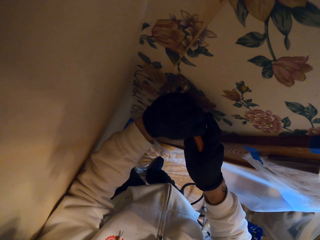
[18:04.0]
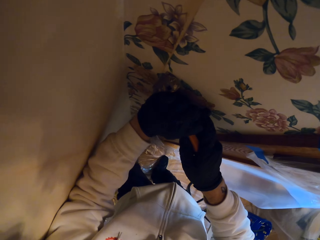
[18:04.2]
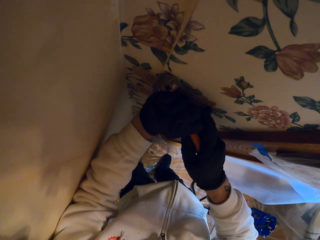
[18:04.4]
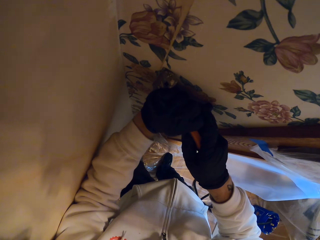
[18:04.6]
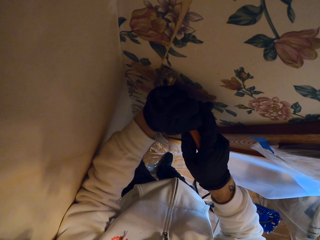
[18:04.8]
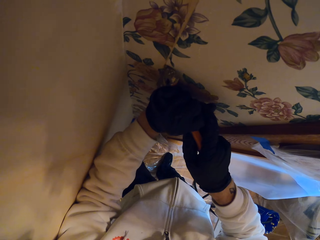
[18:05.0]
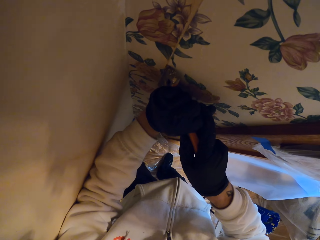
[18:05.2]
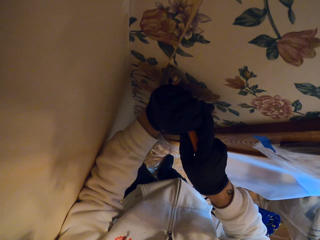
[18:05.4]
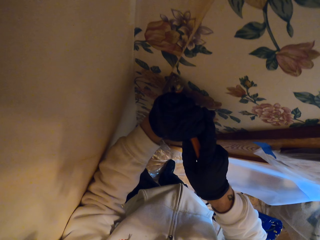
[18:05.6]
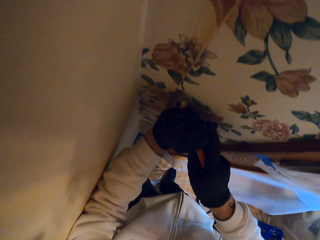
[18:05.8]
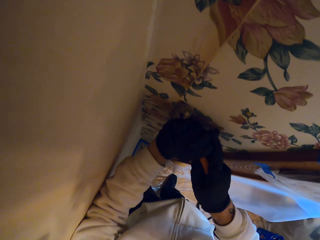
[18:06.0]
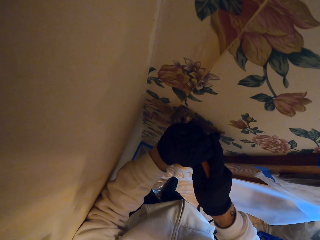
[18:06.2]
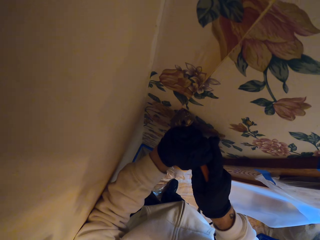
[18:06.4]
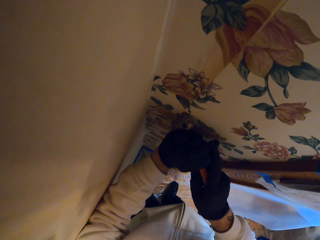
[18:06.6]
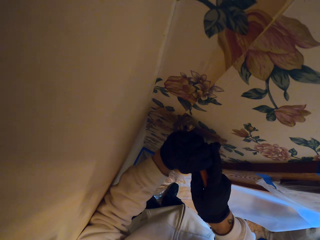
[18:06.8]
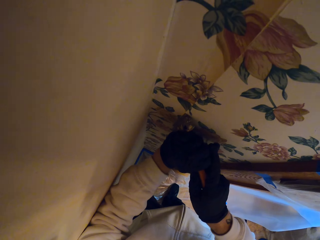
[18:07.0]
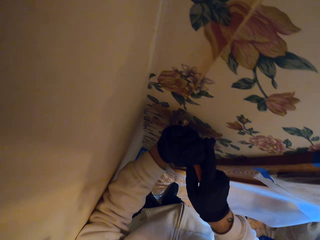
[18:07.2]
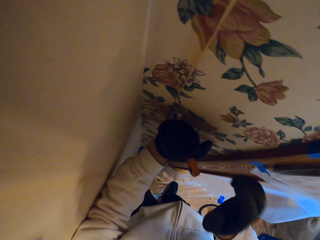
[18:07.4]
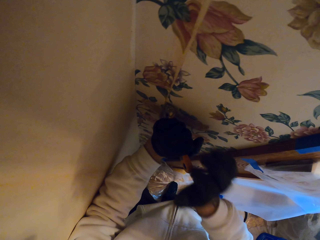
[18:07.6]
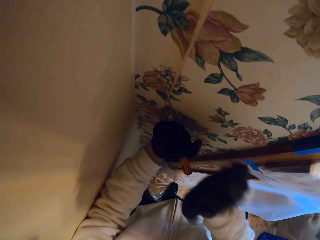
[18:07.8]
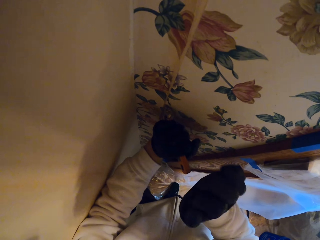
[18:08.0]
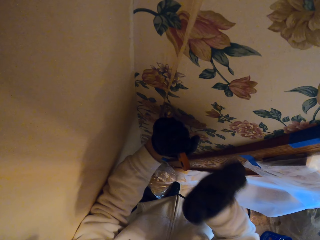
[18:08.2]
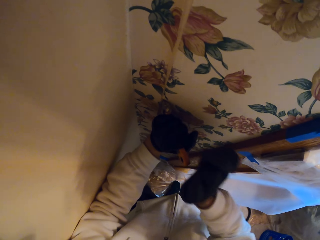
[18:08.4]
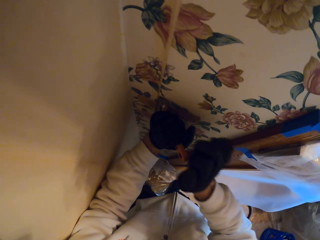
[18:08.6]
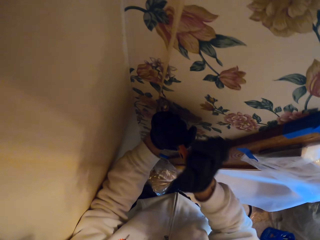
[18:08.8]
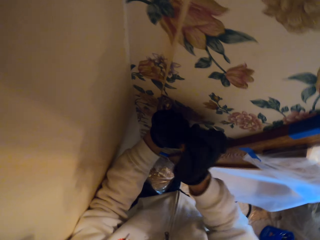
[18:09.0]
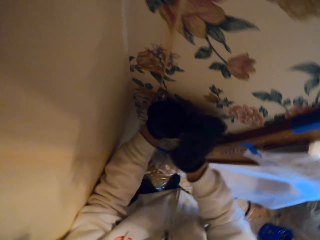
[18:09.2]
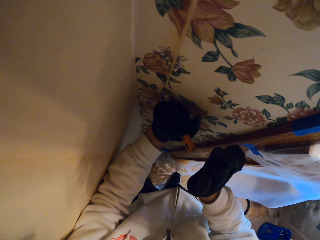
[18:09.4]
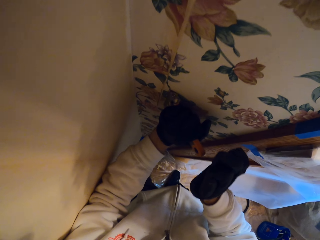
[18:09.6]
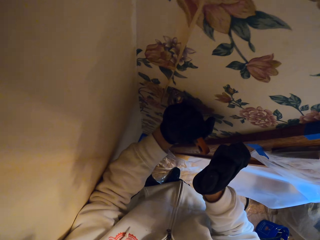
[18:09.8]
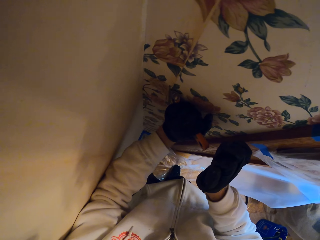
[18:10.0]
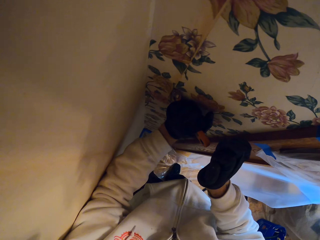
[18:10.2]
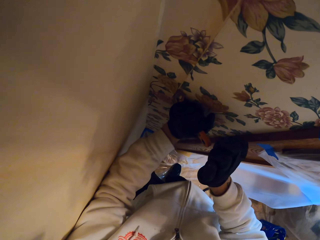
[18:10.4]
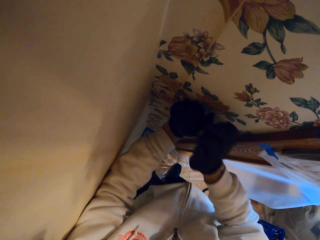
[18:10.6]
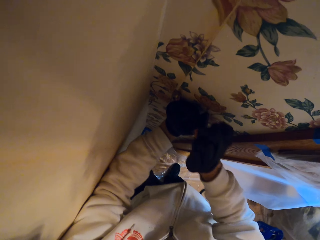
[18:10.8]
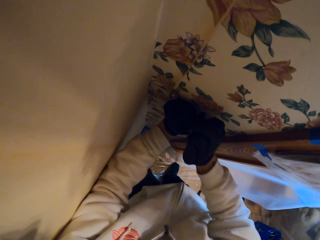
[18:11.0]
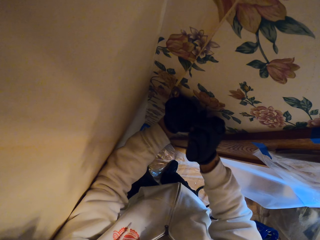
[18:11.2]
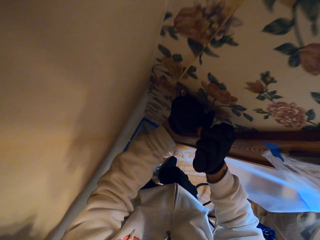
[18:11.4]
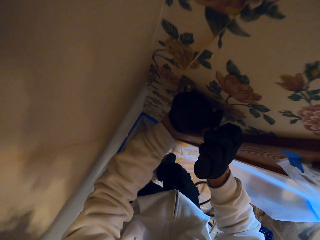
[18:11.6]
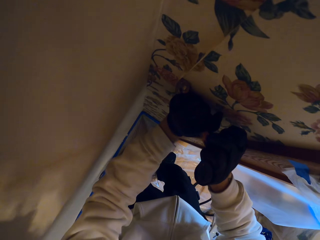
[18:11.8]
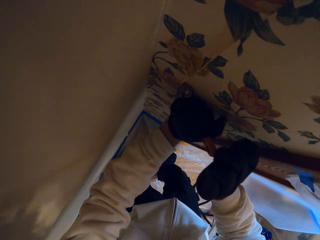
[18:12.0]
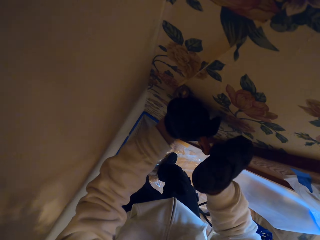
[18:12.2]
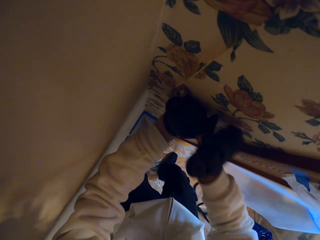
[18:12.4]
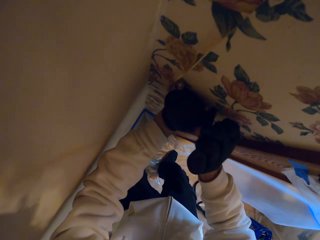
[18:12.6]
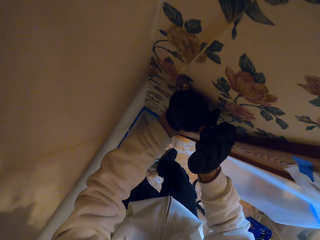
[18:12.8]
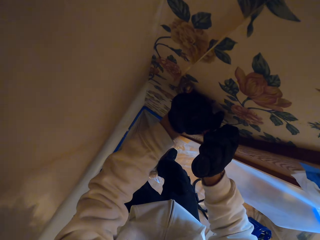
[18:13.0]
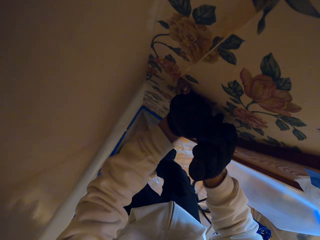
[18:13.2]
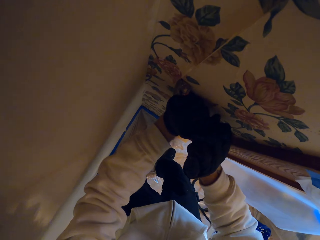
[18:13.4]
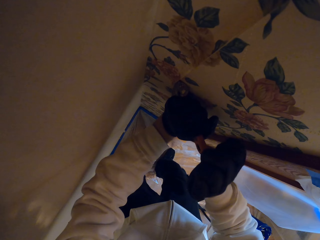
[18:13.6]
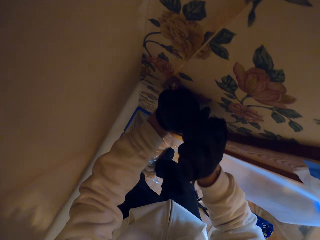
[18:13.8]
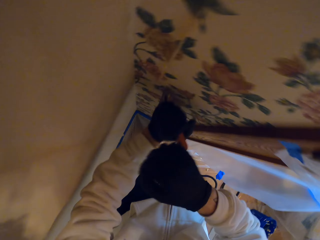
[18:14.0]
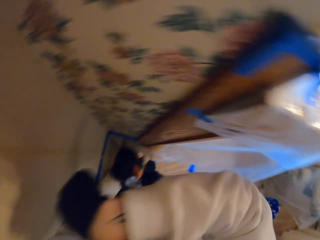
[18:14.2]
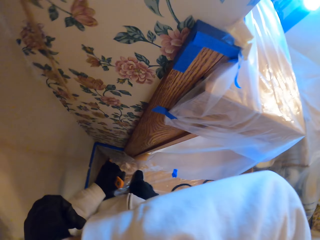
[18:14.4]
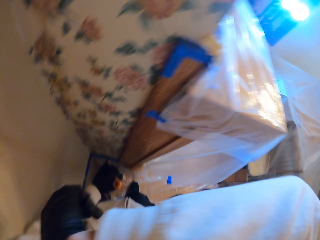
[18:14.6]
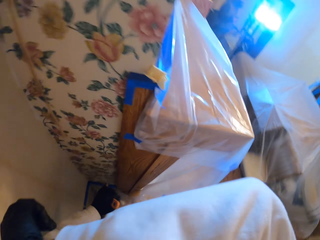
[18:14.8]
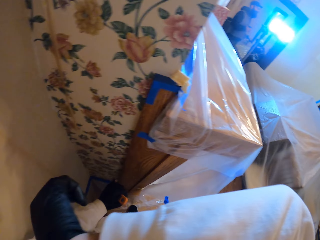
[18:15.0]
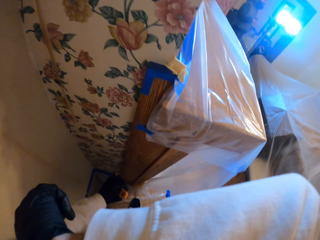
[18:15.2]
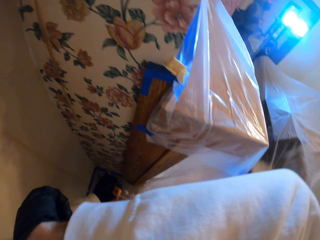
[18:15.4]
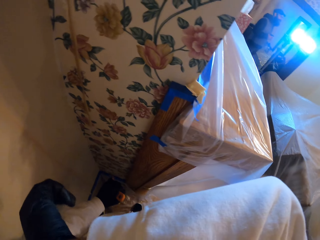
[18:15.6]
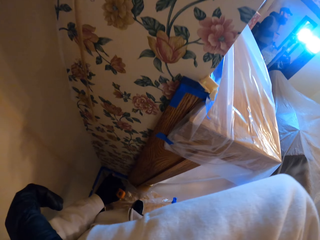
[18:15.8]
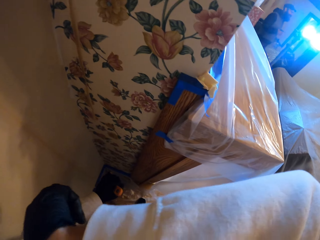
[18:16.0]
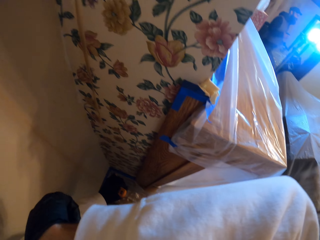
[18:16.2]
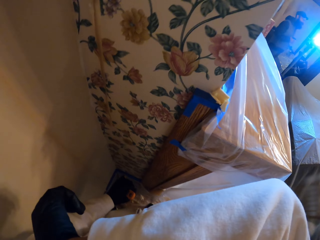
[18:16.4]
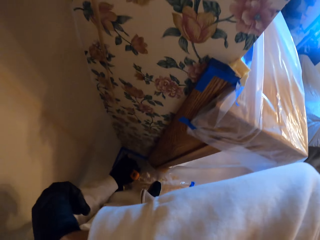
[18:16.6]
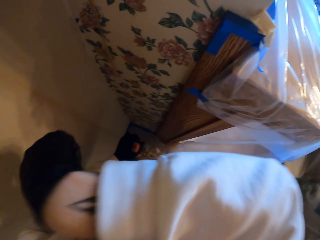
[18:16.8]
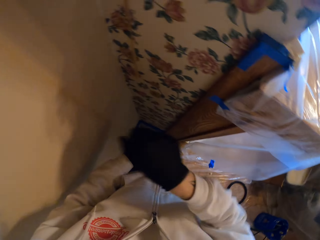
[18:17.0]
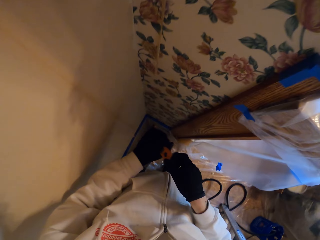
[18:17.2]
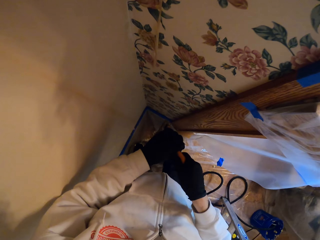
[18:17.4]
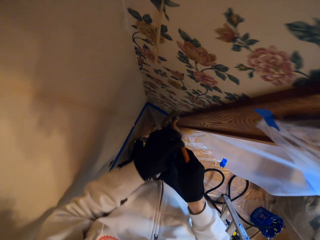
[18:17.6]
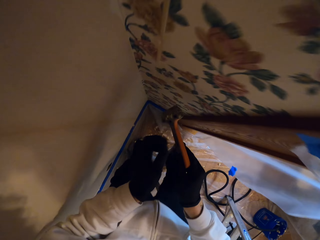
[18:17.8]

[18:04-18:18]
The camera wearer puts the scraper on the wall with both hands. He removes the wallpaper using his hands. He rubs the face.

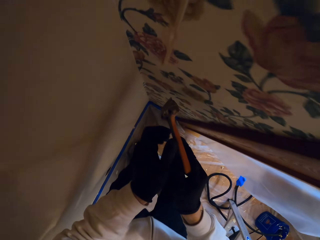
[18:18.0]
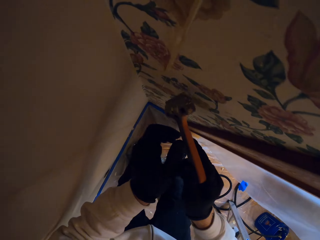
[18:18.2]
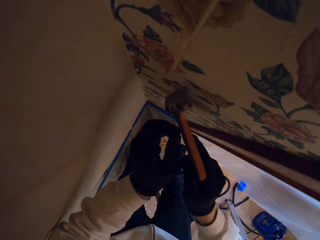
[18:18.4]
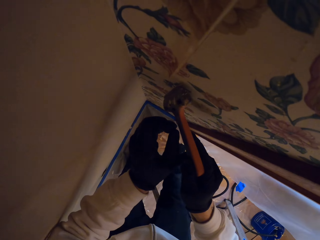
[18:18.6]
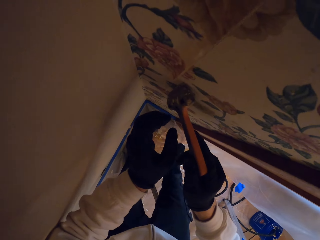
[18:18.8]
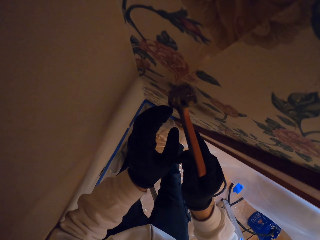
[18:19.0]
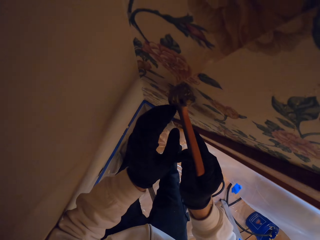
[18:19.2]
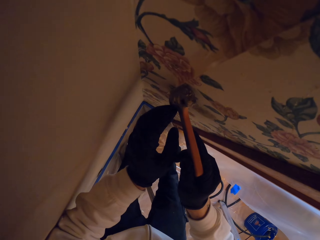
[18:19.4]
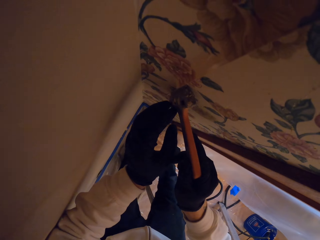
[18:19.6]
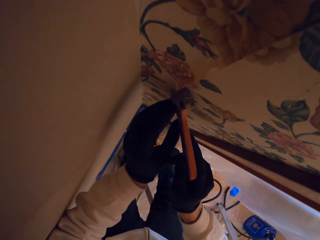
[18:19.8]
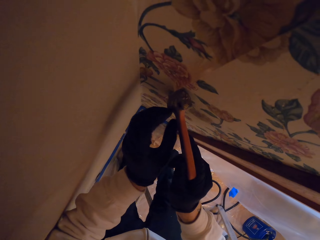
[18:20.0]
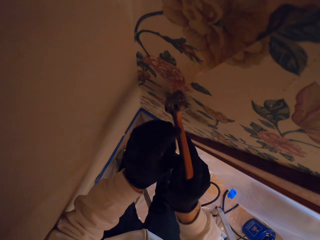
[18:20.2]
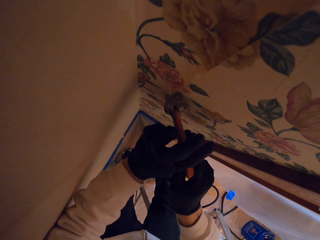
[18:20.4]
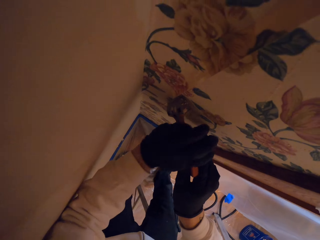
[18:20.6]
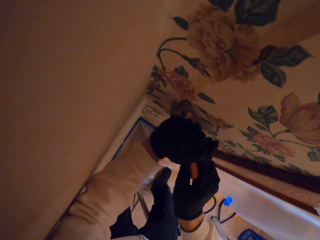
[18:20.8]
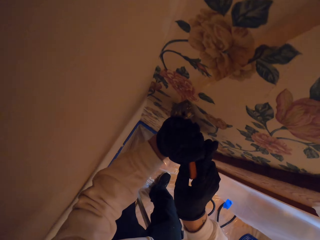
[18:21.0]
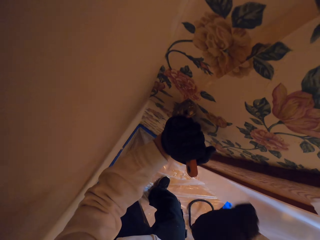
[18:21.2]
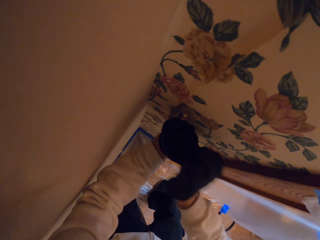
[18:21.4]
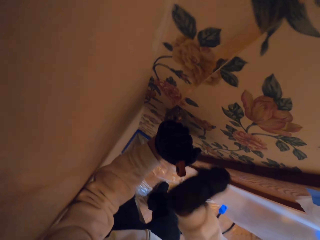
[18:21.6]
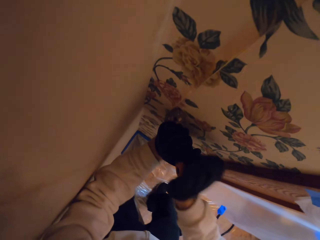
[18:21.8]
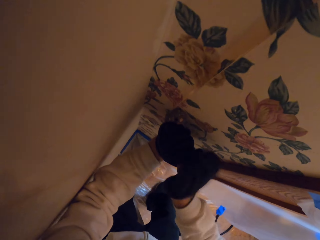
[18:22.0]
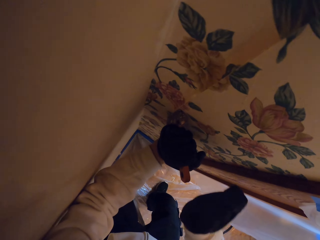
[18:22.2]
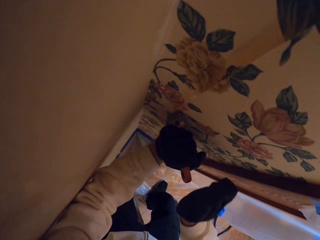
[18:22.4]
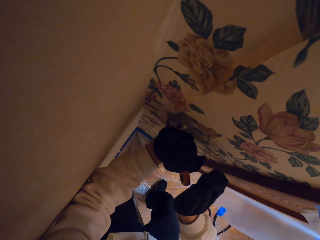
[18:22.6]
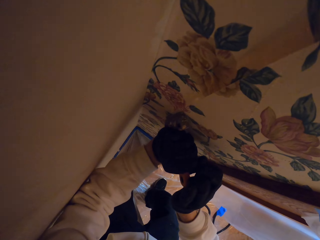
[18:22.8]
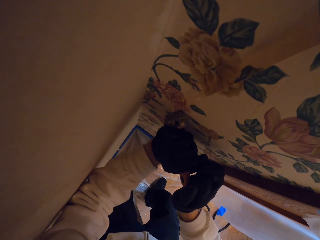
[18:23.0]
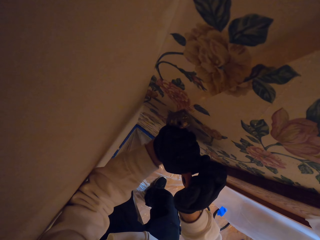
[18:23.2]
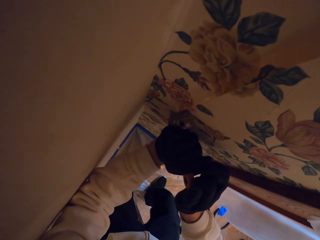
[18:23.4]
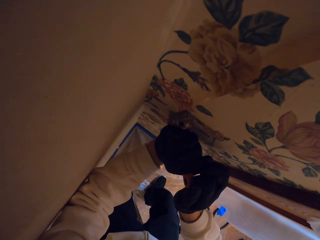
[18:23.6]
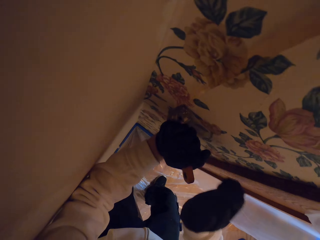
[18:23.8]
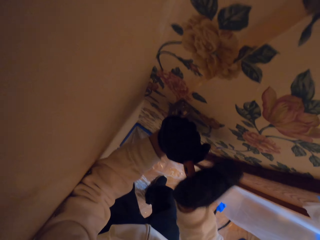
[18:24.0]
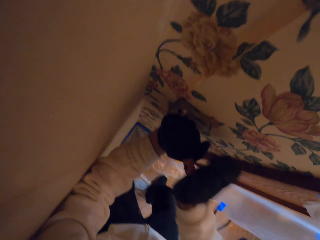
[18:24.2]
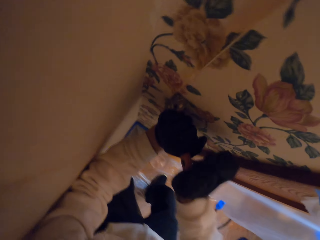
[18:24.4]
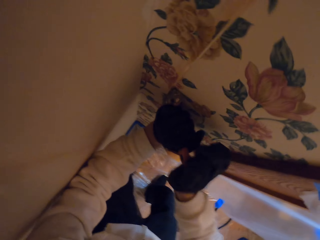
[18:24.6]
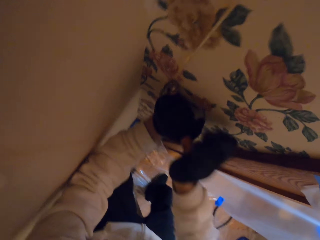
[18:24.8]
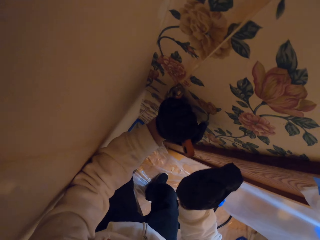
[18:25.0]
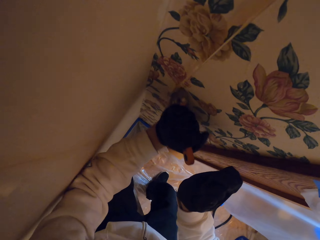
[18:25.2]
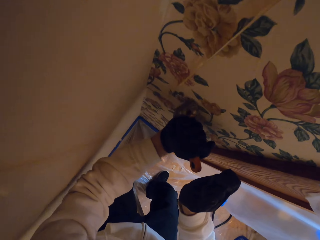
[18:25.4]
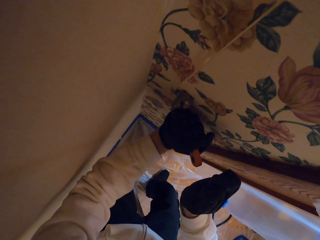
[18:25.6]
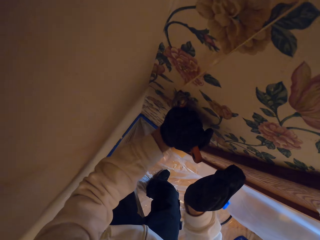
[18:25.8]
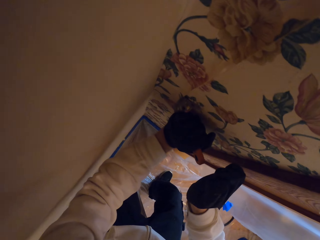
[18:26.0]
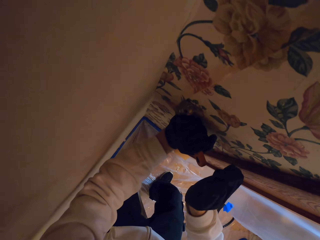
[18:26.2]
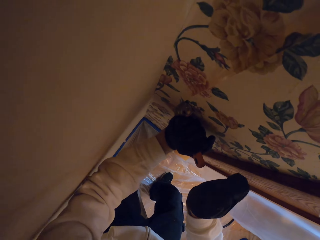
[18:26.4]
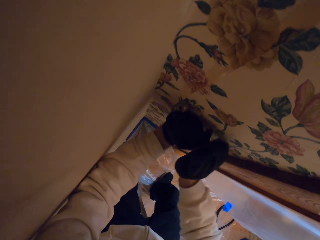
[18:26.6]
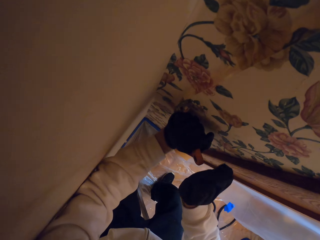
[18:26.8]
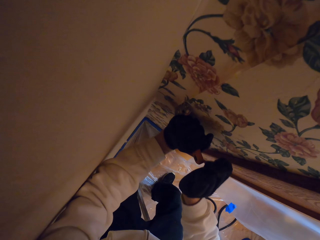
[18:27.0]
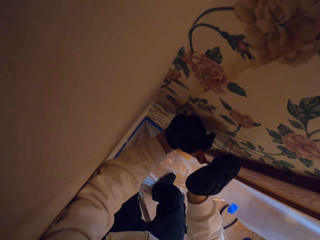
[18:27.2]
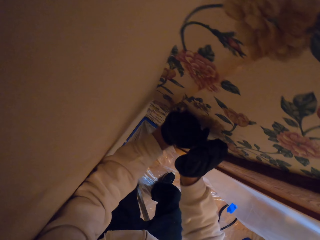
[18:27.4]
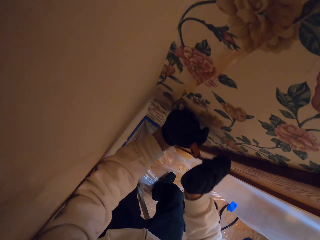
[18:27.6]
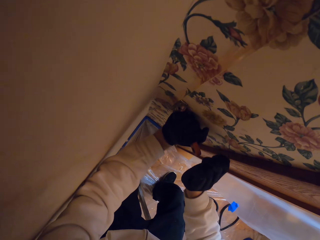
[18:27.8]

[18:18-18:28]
The camera wearer puts the scraper on the wall. They hit the scraper with the hand.
